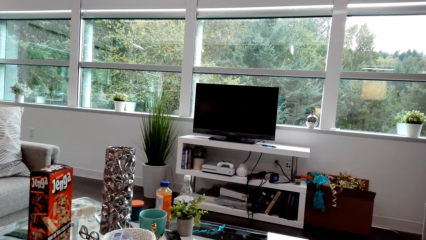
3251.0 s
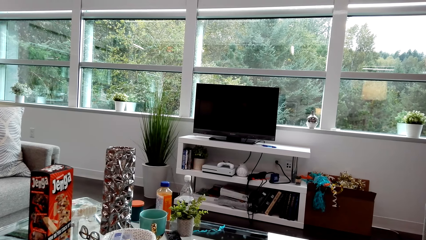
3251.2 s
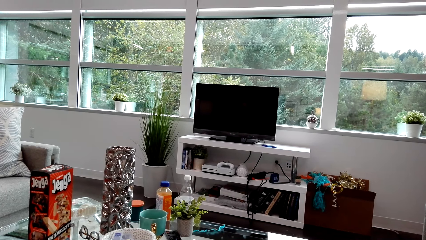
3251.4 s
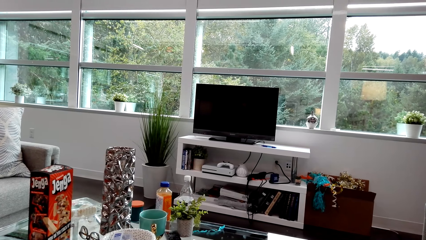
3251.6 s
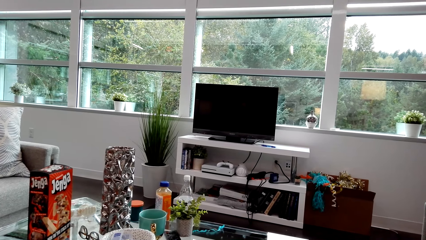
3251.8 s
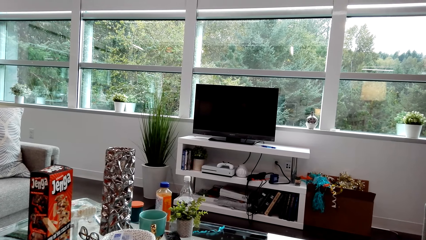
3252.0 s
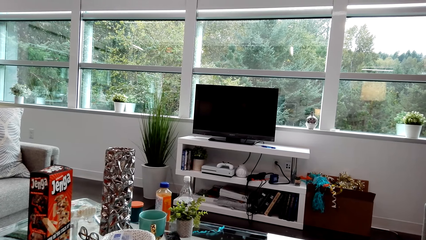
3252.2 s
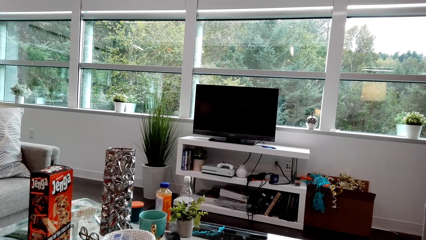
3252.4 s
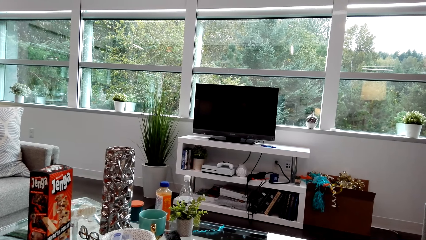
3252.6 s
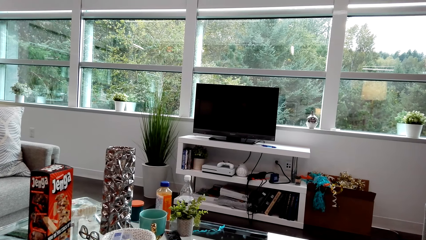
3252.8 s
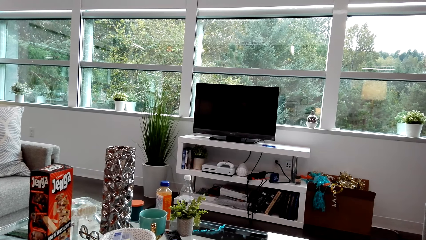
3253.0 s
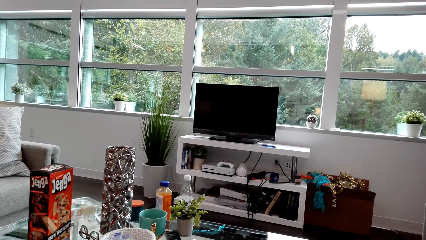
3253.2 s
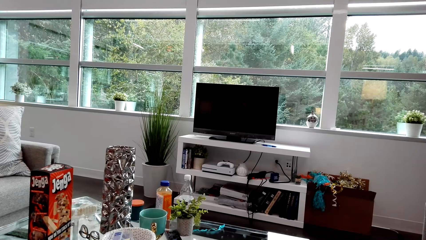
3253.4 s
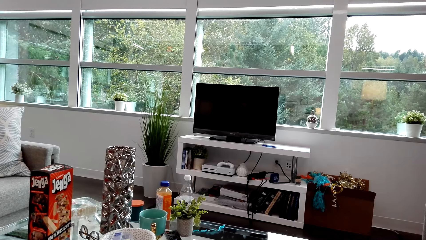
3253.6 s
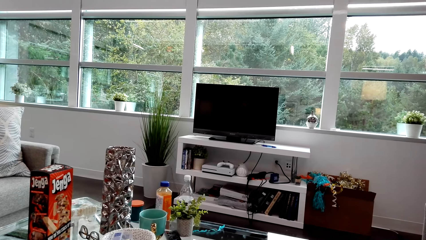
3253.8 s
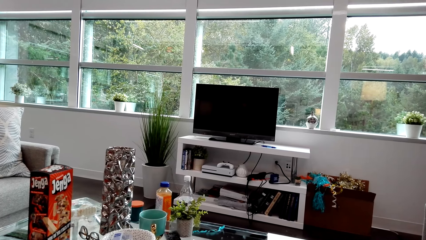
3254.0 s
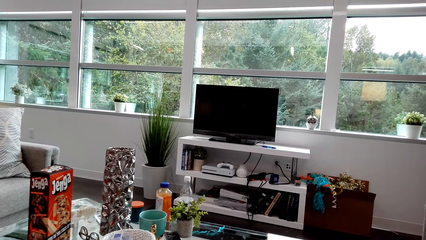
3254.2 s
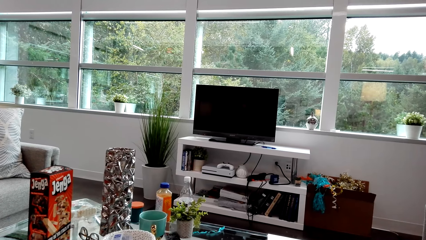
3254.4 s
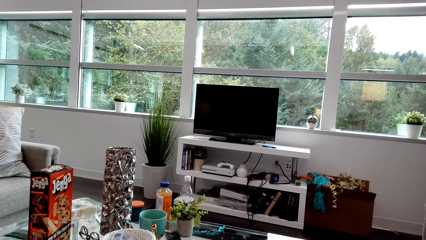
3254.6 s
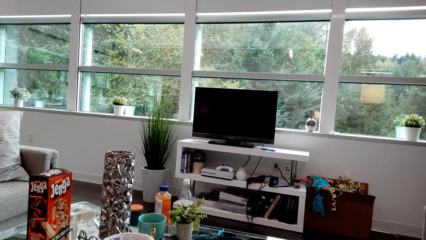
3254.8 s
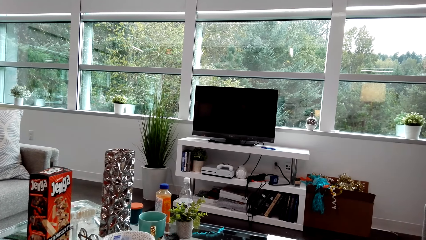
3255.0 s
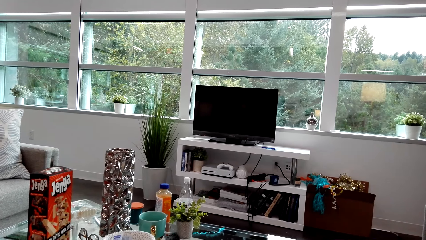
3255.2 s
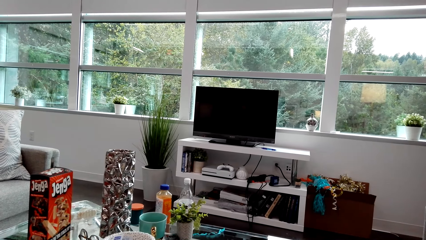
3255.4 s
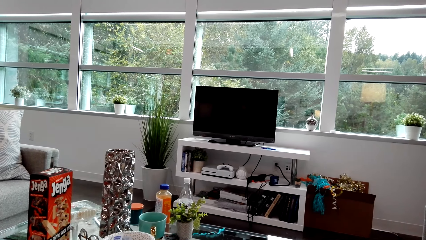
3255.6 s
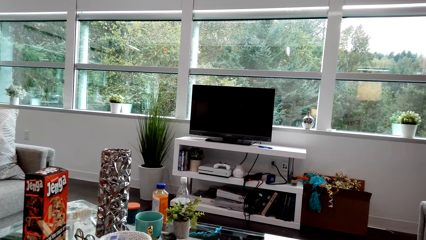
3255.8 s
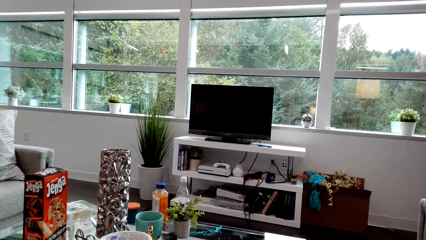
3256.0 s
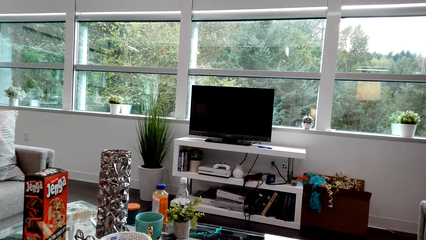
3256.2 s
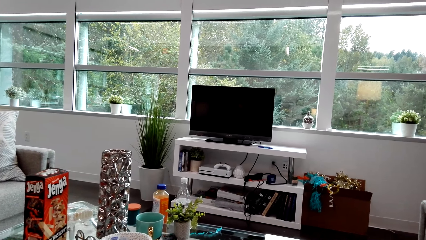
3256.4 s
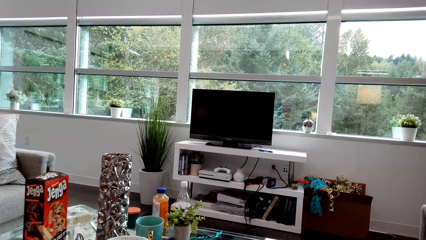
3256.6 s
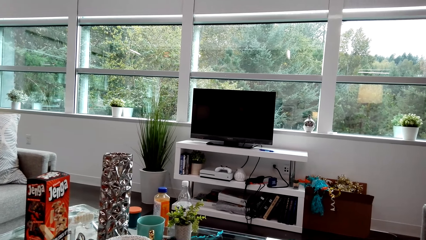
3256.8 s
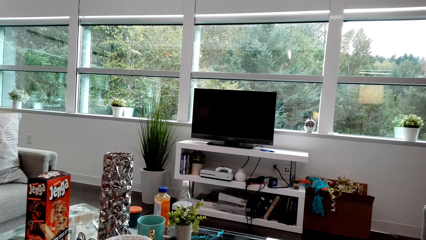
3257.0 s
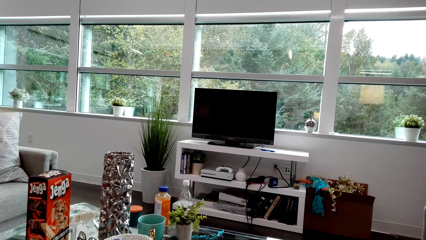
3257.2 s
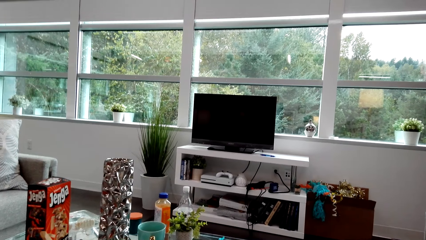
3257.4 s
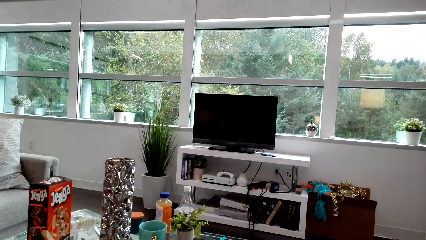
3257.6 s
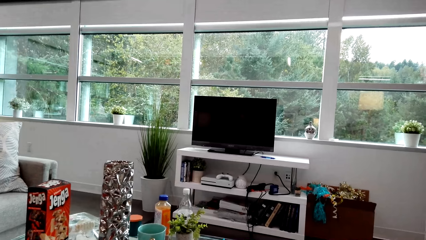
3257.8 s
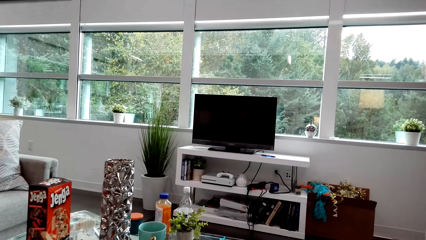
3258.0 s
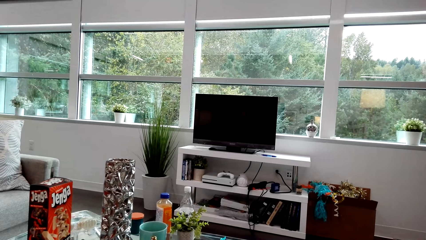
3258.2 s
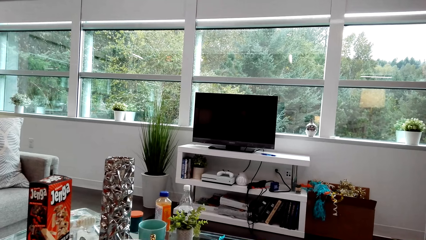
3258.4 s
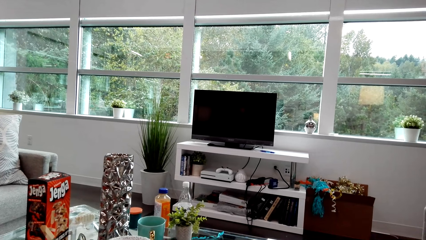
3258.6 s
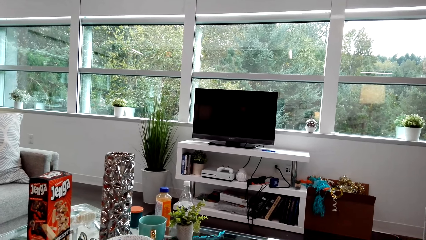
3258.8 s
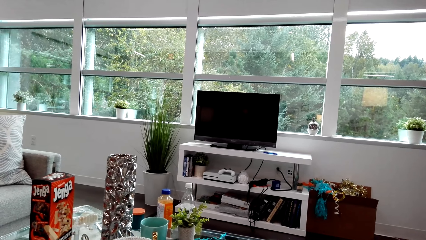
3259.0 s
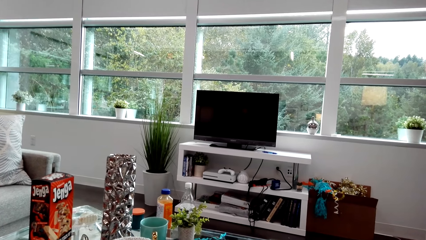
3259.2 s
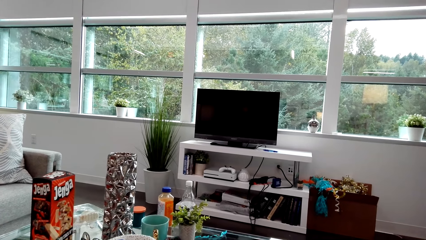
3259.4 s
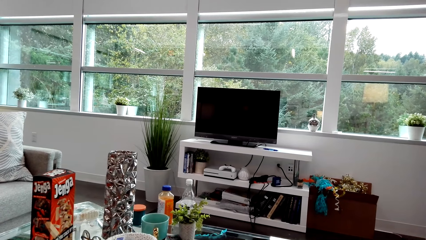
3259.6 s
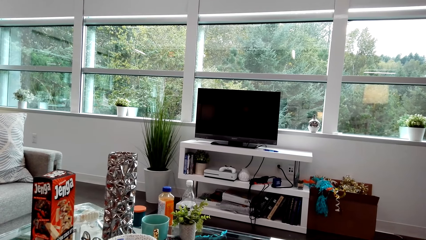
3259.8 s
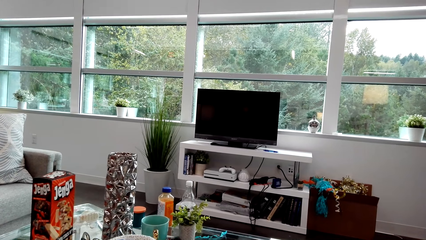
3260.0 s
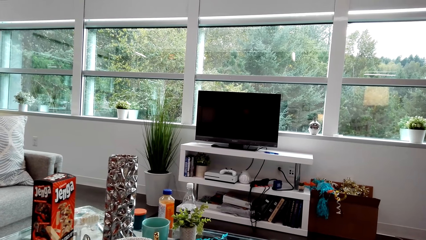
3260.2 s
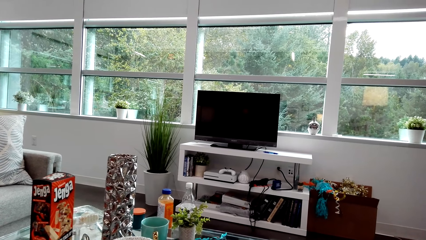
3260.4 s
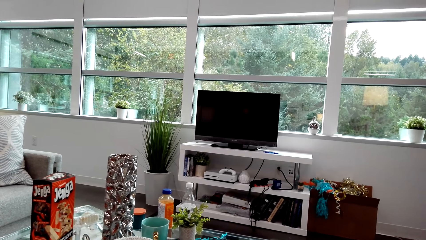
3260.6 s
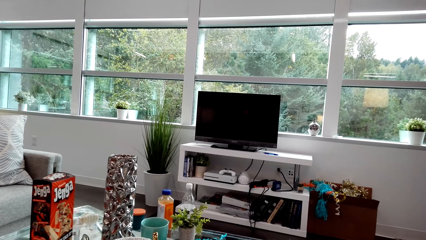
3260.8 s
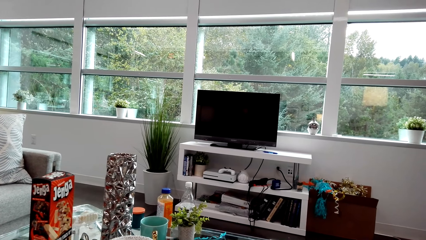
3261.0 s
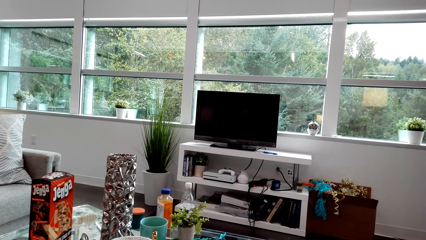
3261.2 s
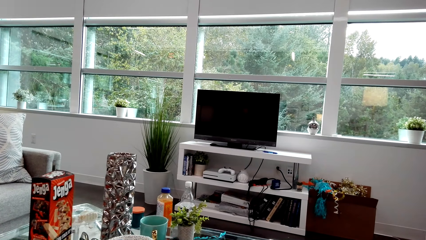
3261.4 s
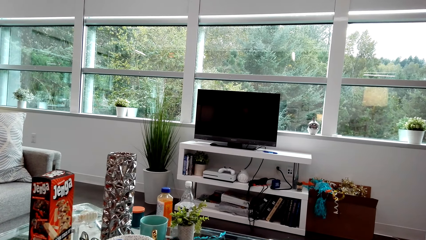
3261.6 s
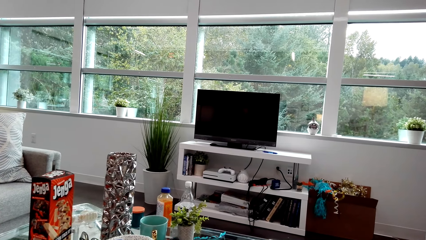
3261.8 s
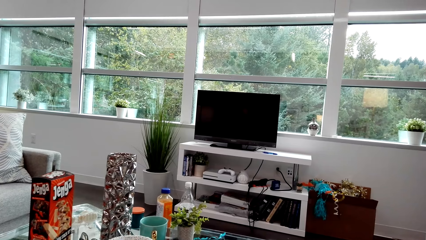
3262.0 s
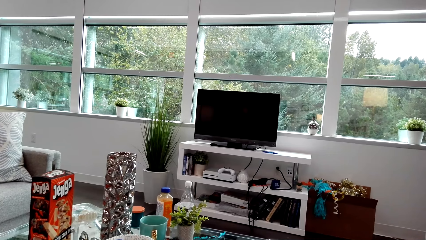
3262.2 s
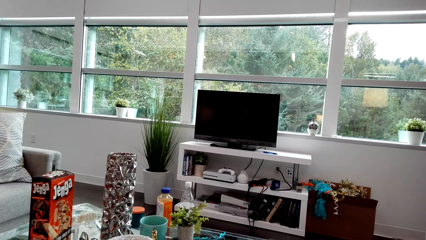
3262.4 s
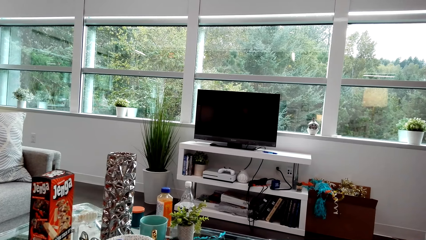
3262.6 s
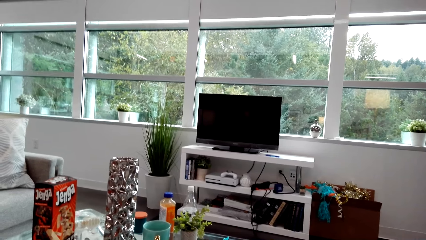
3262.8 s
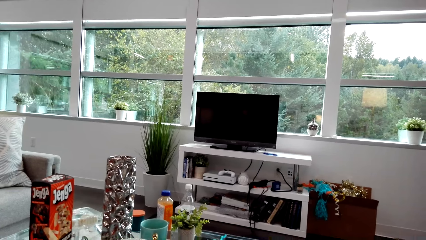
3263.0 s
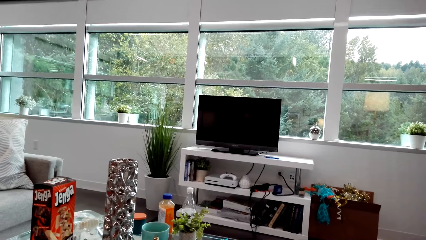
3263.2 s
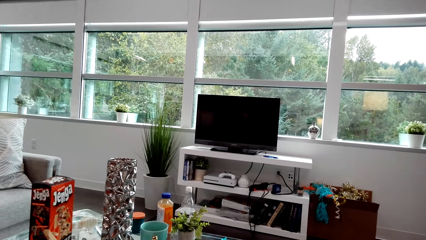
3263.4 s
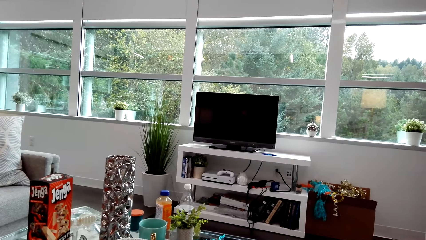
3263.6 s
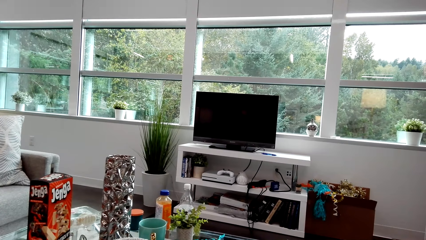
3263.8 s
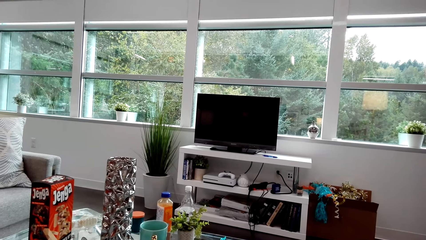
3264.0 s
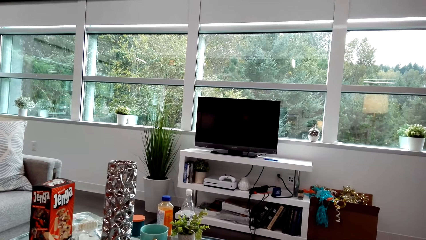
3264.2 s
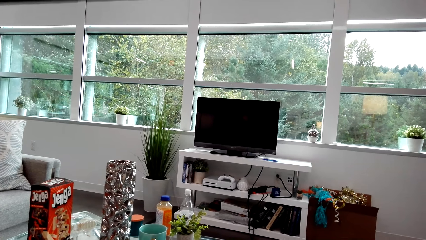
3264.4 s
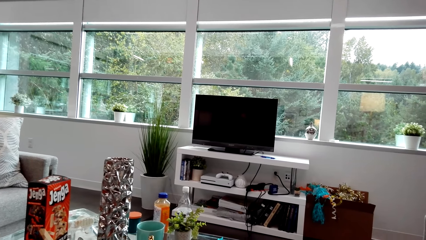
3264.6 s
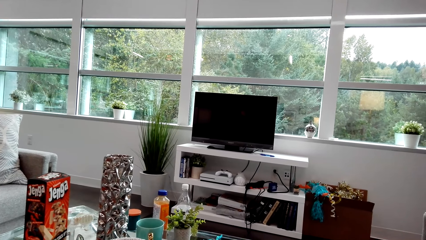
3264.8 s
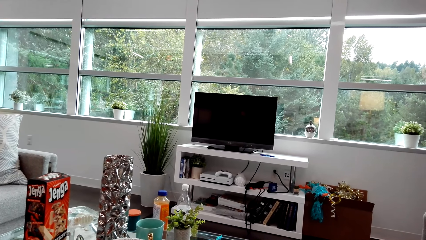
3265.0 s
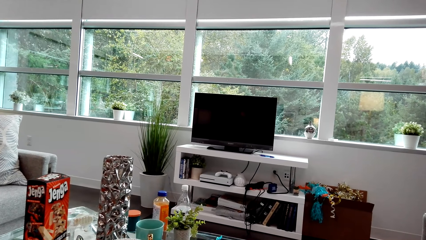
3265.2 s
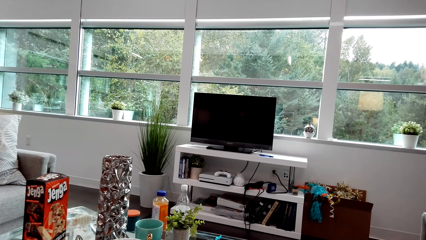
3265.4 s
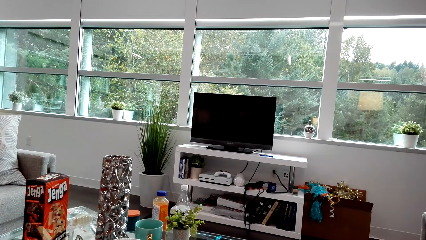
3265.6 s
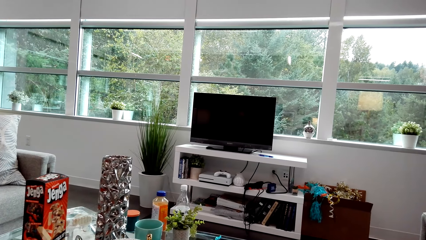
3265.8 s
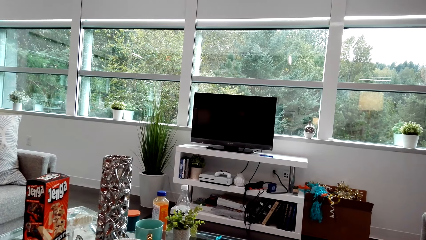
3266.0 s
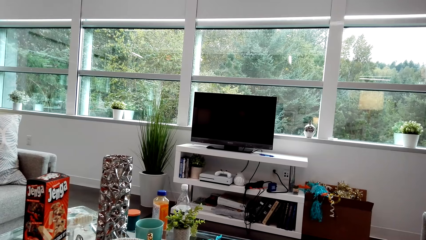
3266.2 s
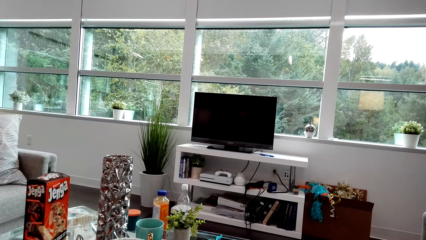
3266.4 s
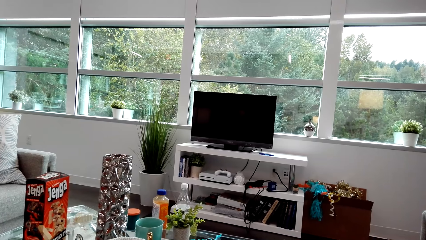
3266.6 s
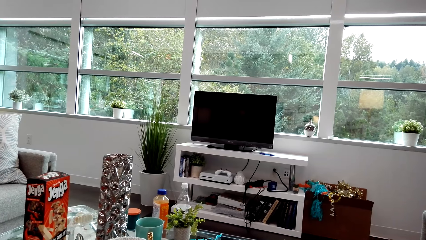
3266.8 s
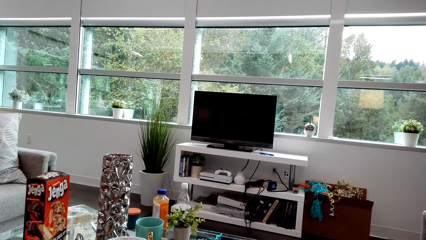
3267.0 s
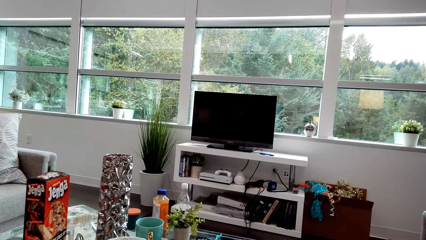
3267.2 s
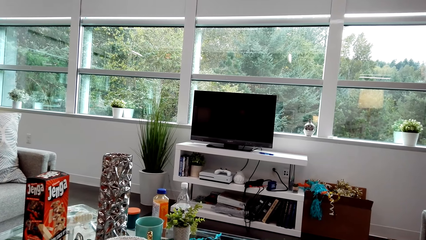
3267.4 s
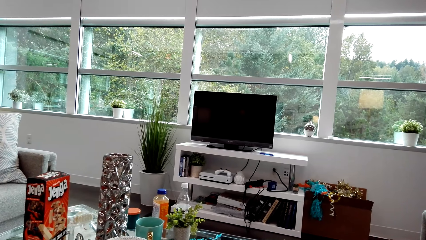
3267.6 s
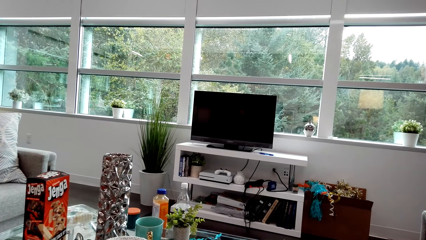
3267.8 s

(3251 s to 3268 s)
The camera wearer looks around. They dialogue with a lady. They dialogue with the lady again.
